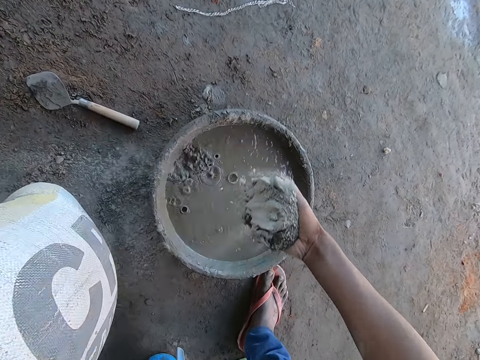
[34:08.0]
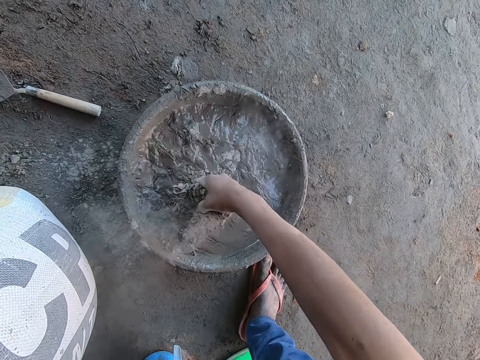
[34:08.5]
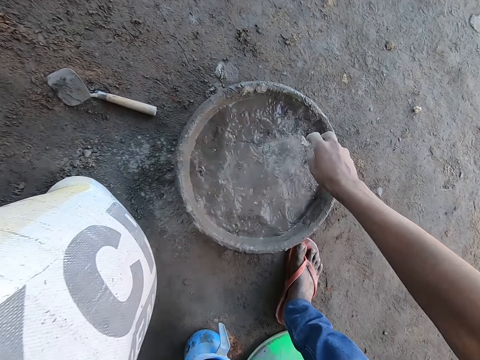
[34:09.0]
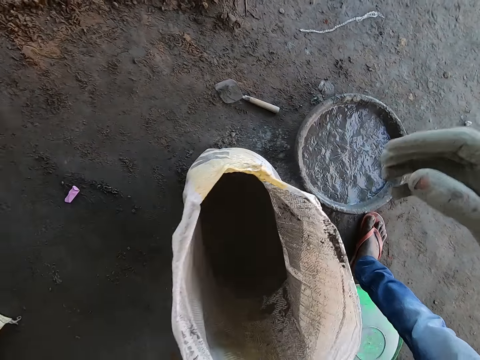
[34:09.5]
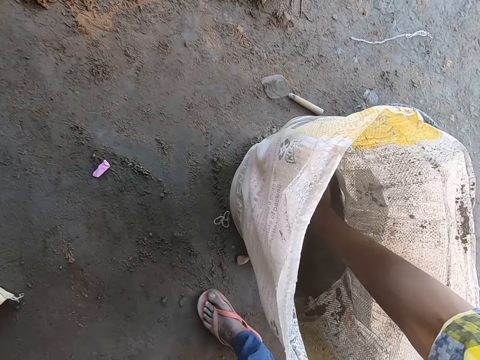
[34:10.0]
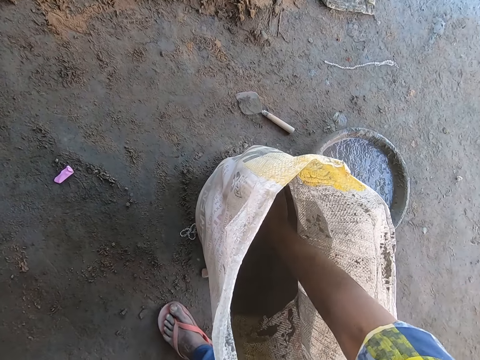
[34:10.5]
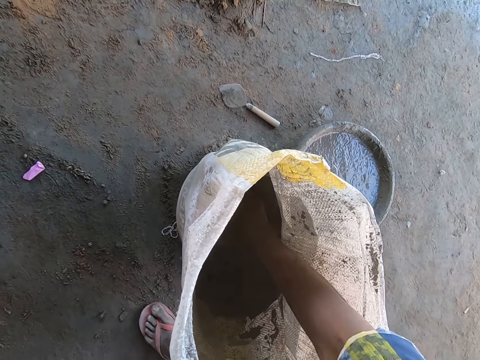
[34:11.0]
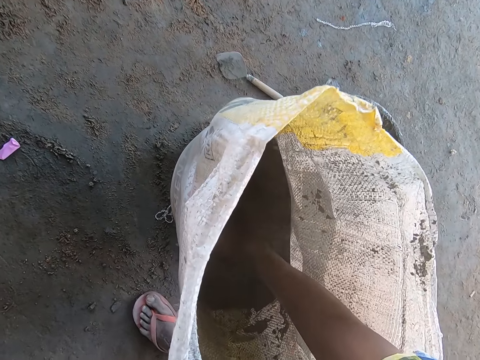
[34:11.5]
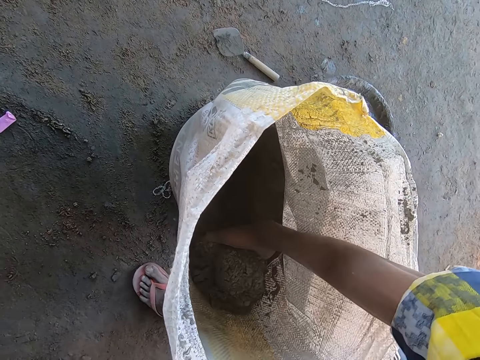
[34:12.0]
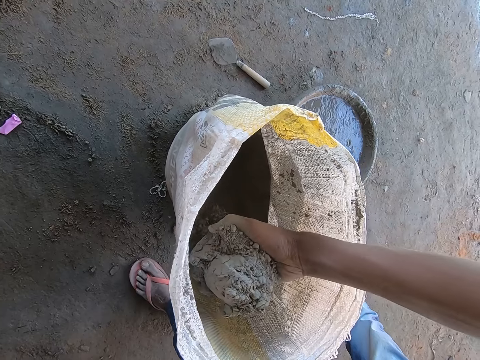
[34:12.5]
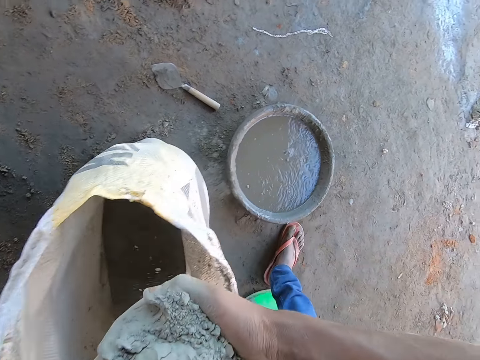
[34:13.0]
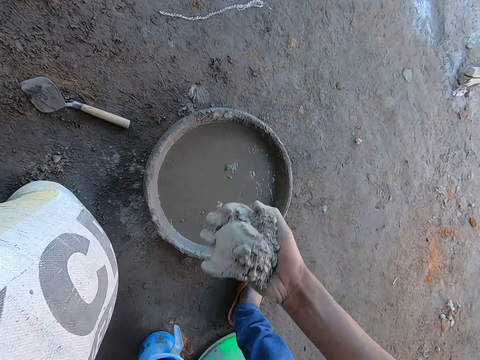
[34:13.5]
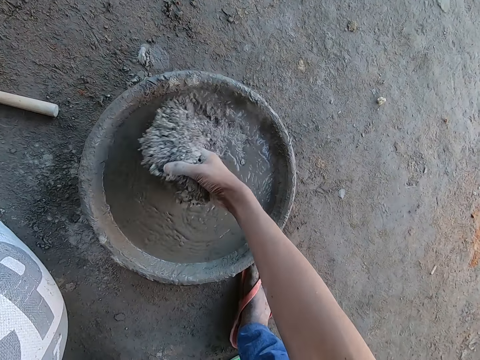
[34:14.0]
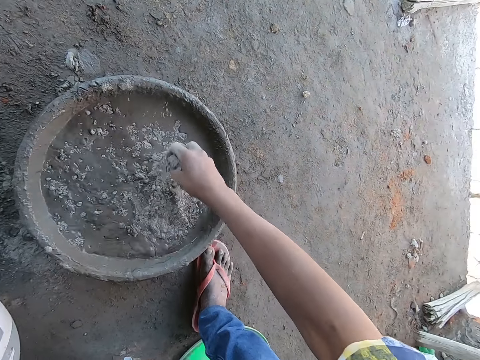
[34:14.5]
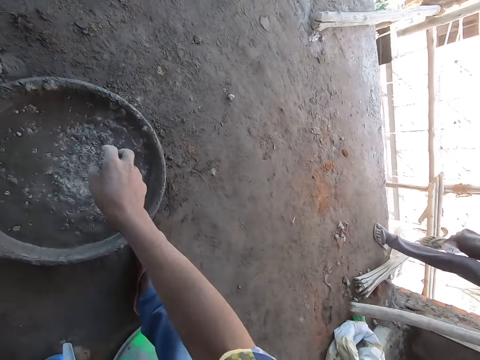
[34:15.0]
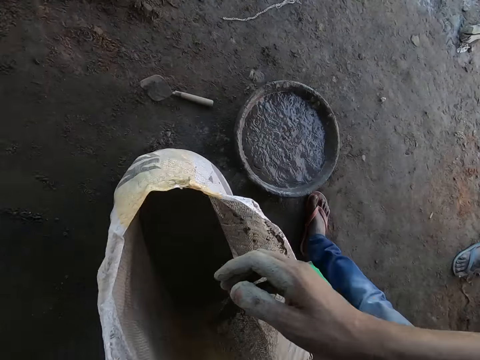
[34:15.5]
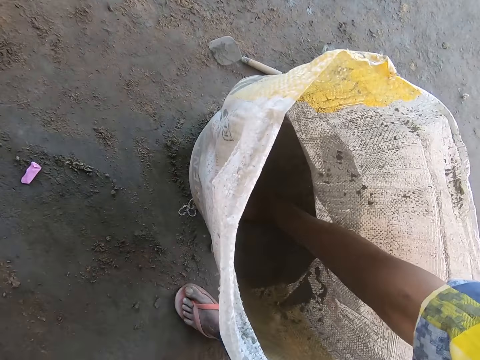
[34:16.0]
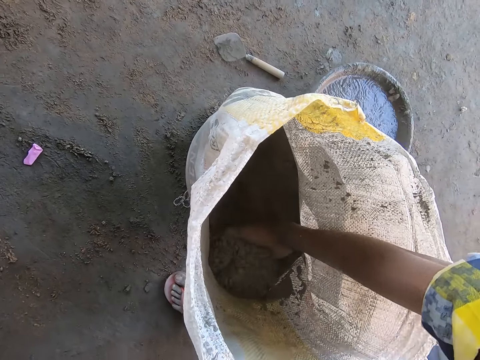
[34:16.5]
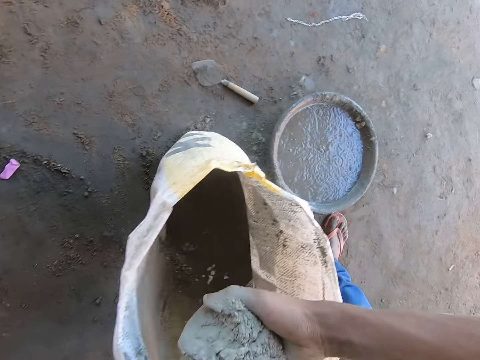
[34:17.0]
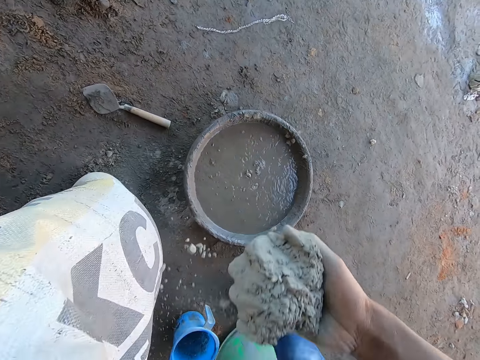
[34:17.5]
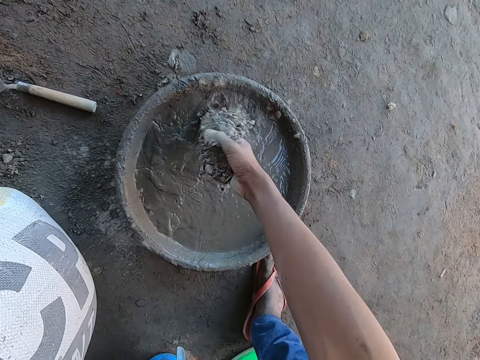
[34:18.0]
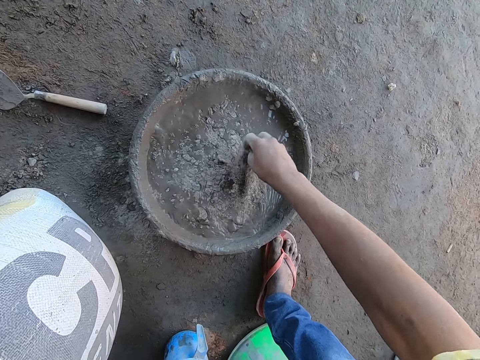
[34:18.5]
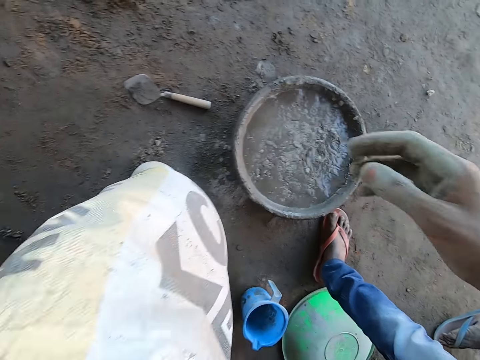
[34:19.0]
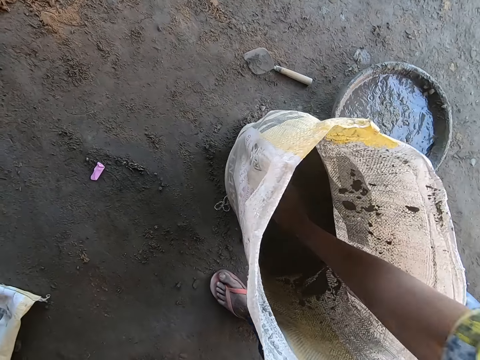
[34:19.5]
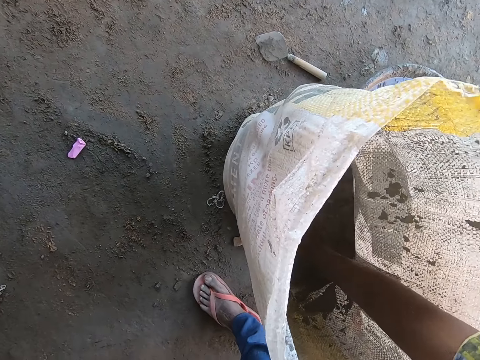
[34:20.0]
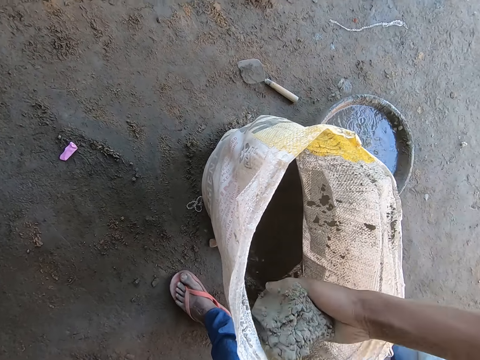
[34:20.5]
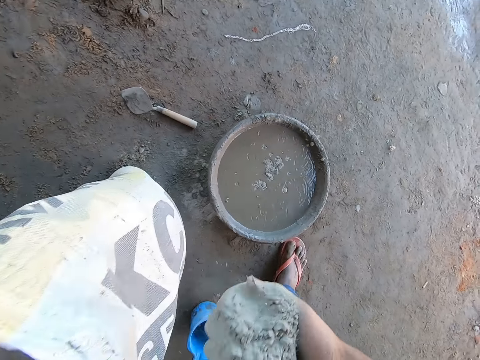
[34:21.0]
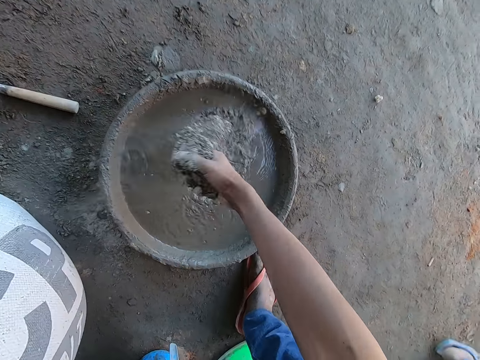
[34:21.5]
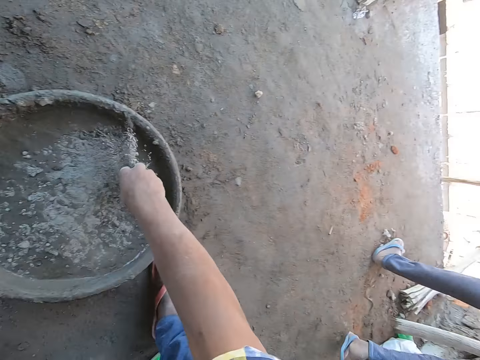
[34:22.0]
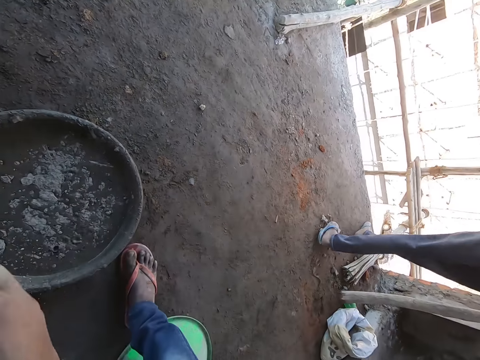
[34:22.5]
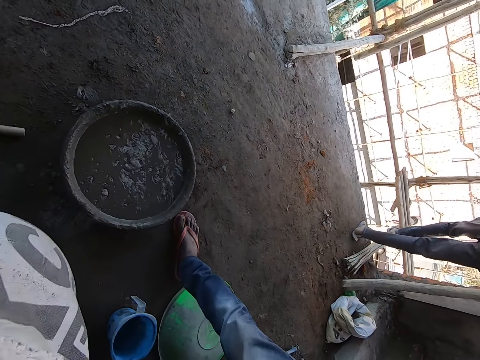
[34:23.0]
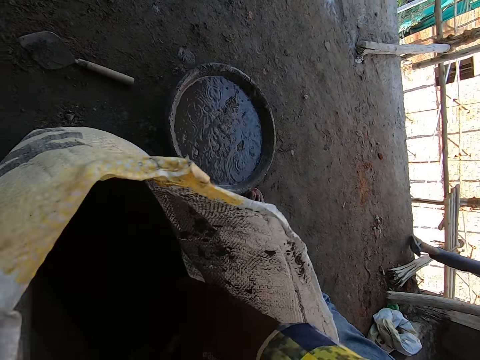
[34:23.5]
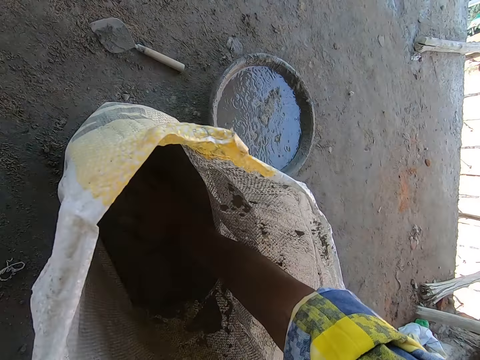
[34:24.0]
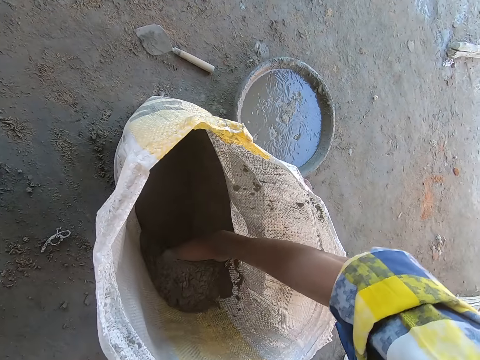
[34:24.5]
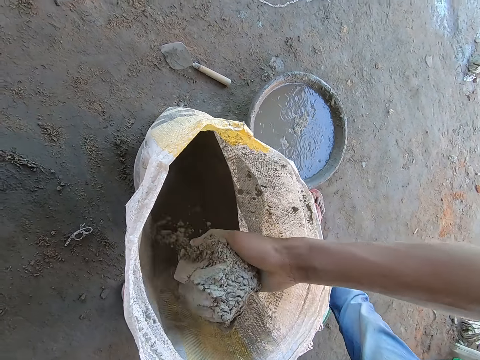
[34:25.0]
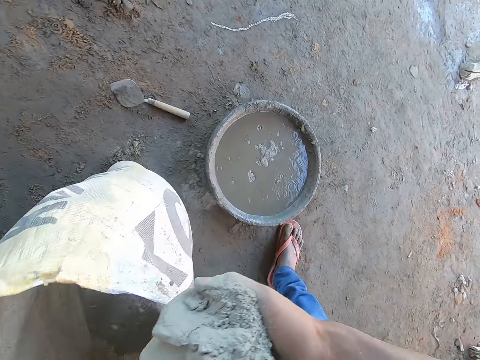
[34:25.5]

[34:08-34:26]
The camera wearer puts the cement into the cement mixing bowl with his right hand. He scoops cement from the cement bag with his right hand. He puts the cement into the cement mixing bowl with his right hand. He scoops cement from the cement bag with his right hand. He puts the cement into the cement mixing bowl with his right hand. He scoops cement from the cement bag with his right hand. He puts the cement into the cement mixing bowl with his right hand. He talks to a man. He scoops cement from the cement bag with his right hand.

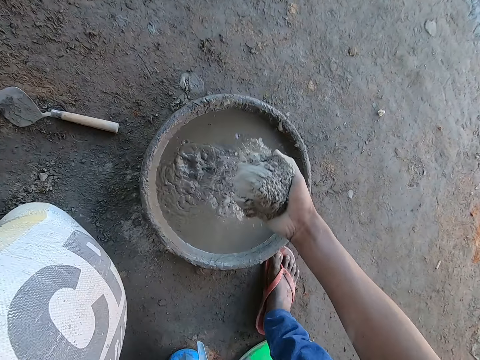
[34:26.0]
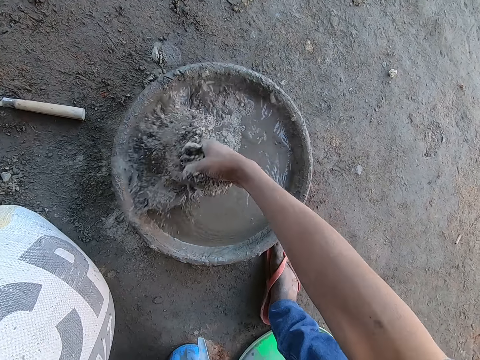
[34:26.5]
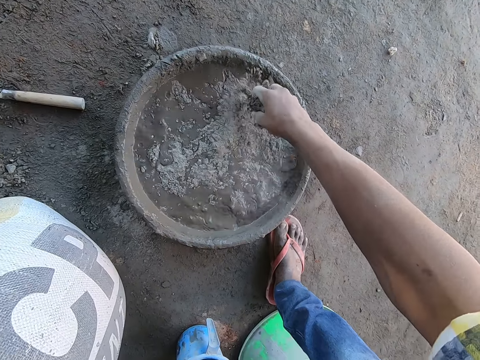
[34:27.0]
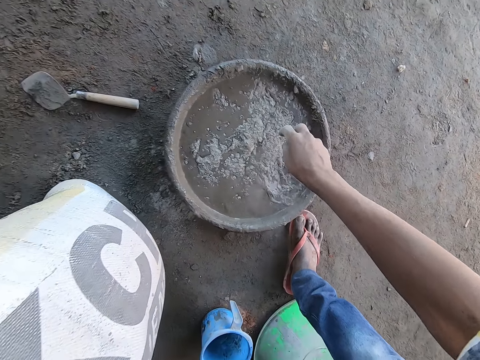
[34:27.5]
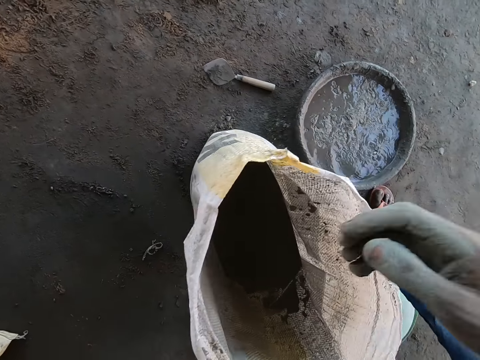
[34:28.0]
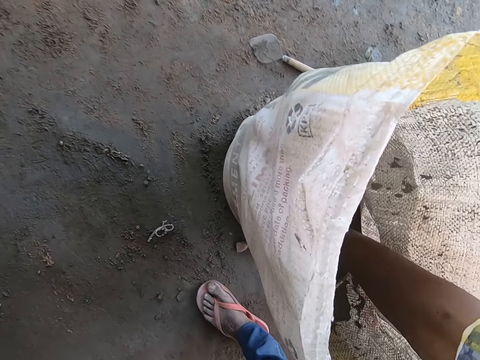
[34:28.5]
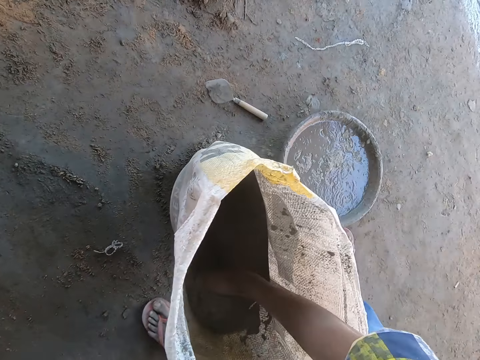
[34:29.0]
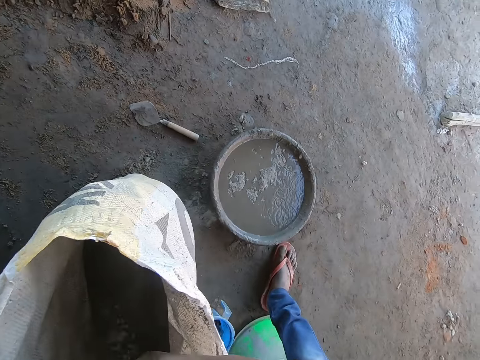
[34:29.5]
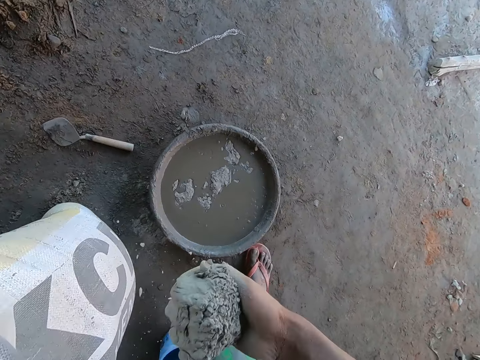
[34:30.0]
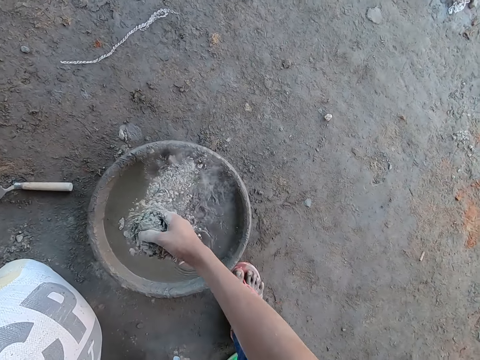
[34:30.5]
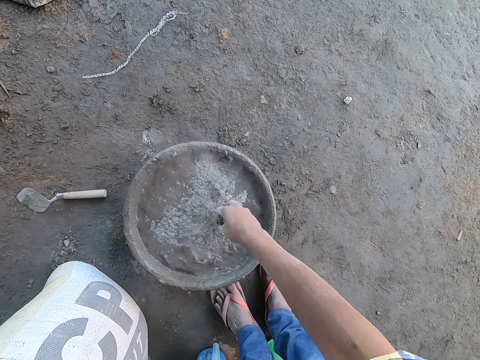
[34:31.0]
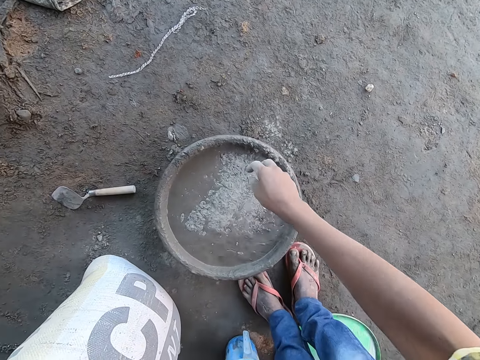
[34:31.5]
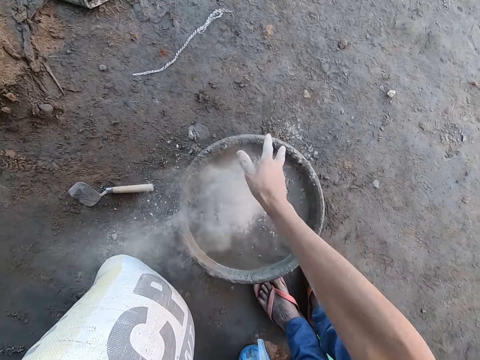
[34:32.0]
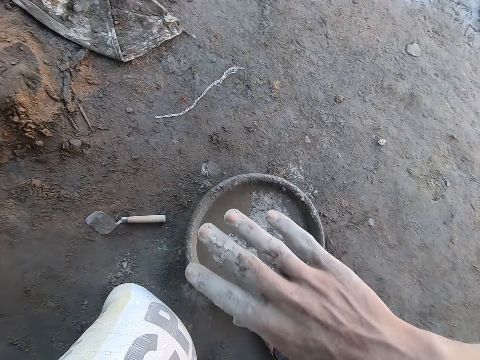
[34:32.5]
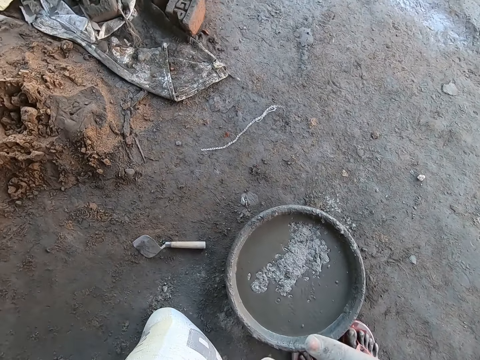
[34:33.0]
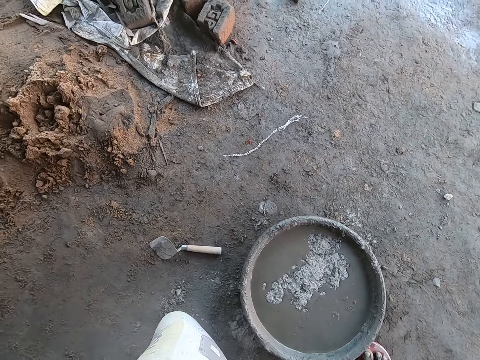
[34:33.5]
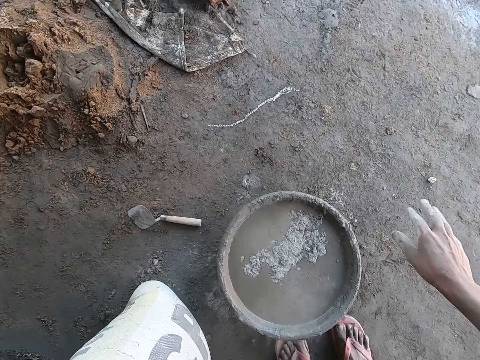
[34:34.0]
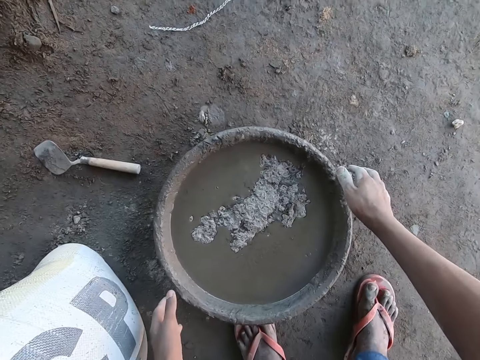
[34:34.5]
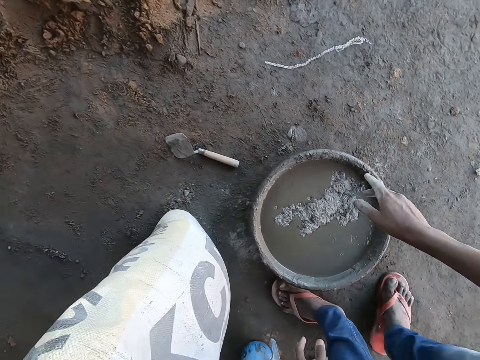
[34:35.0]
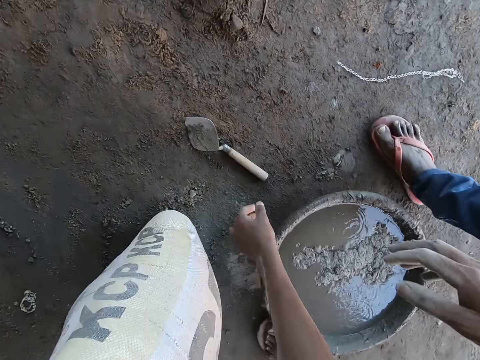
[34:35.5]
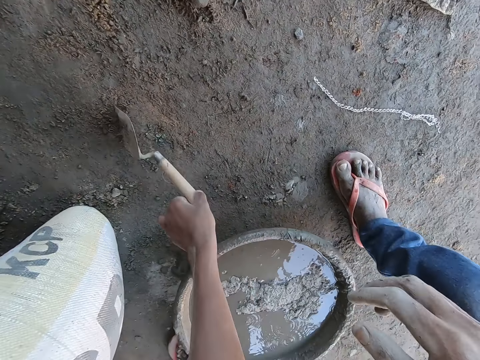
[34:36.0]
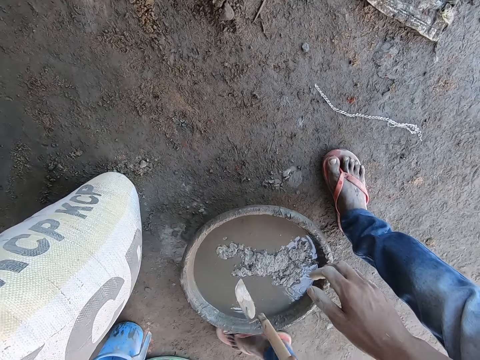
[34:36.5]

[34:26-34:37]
The camera wearer puts the cement into the cement mixing bowl or tray with his right hand. He scoops cement from the cement bag with his right hand. He puts the cement into the cement mixing bowl with his right hand. He shakes off the cement from his right hand. He shakes off the cement from his right hand again. He picks up the pointing trowel from the ground with his right hand. He puts the trowel in the tray.
